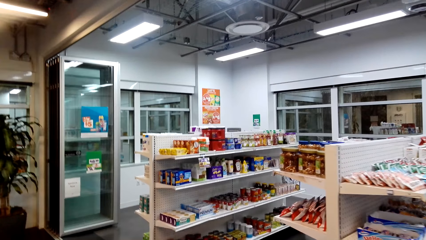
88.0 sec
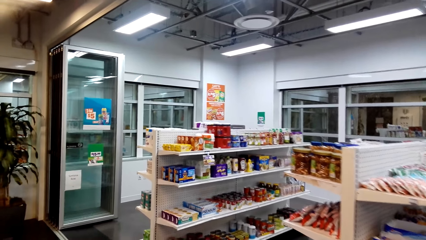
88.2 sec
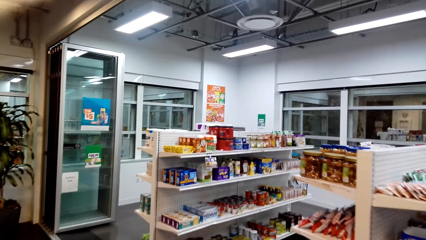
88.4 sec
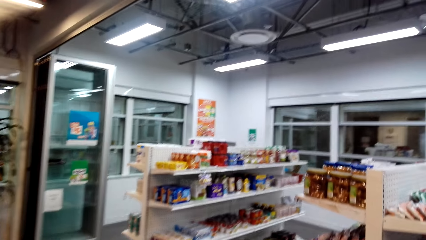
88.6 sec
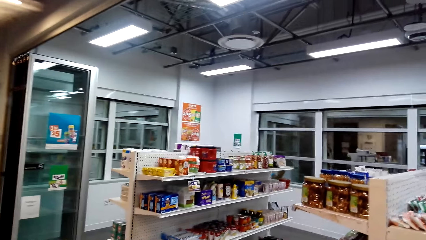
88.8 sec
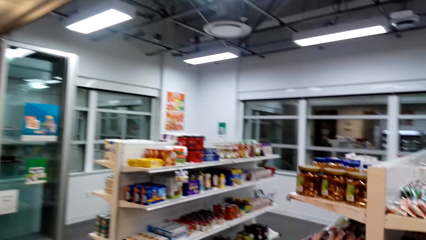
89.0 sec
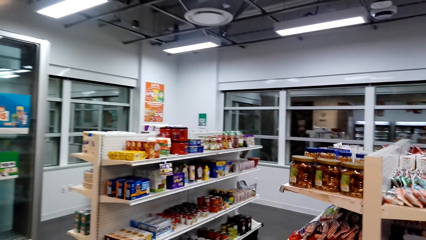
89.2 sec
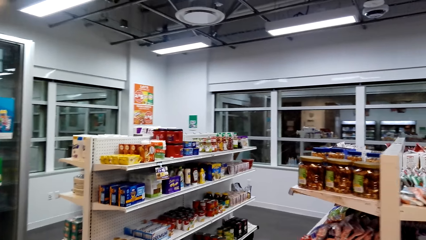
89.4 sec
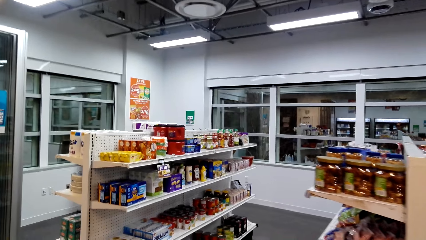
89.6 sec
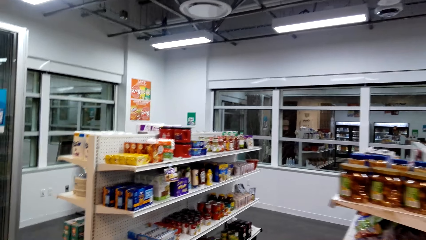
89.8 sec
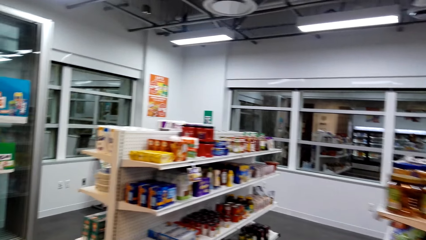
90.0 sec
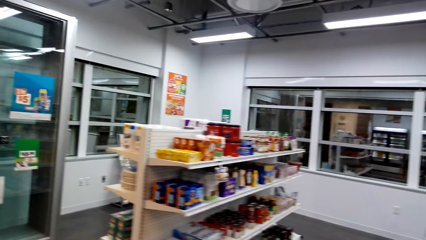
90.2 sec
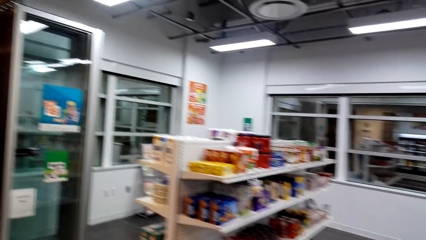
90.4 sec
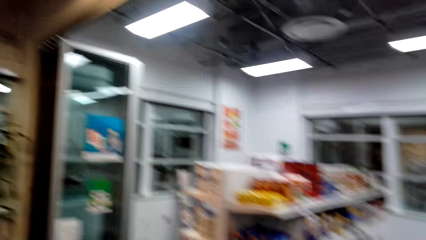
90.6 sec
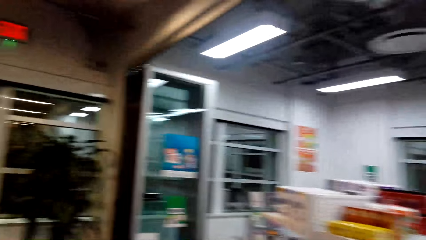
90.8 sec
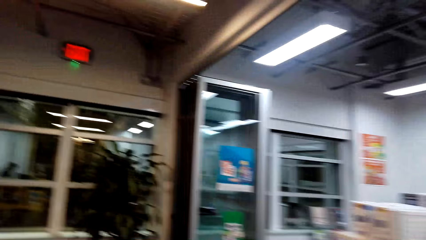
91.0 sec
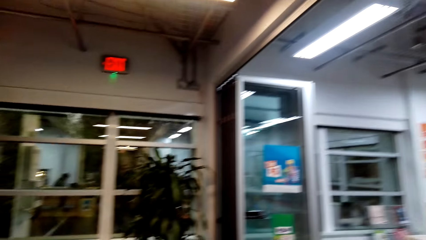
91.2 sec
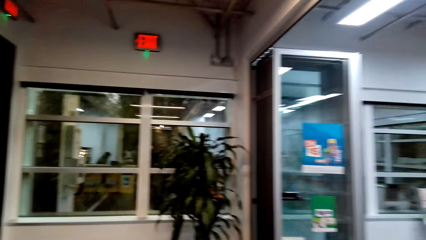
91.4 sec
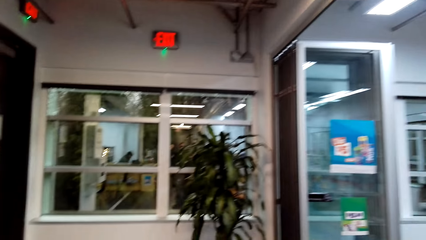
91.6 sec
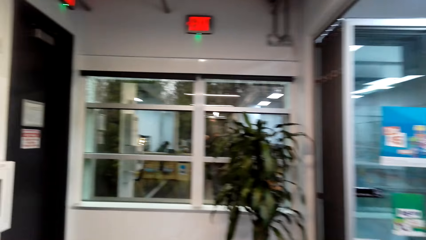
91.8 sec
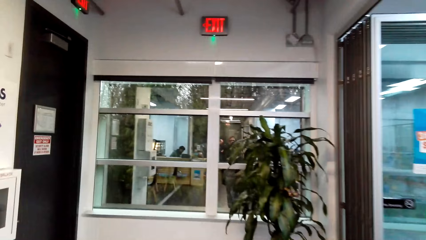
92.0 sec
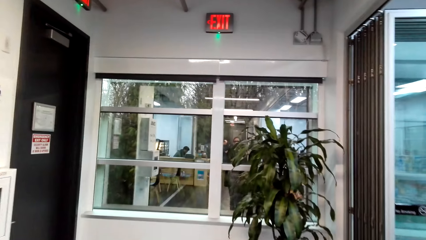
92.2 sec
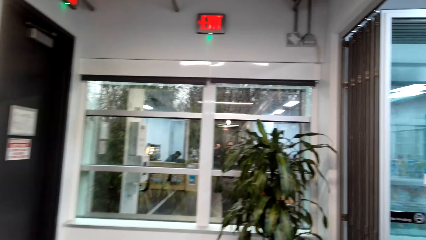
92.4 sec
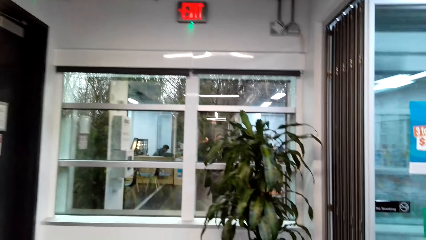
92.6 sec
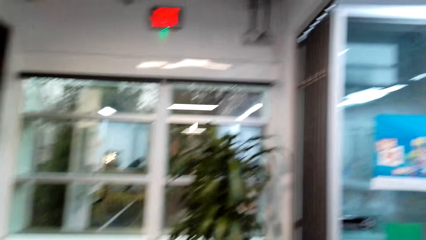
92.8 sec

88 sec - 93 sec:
The camera wearer walks around the supermarket.

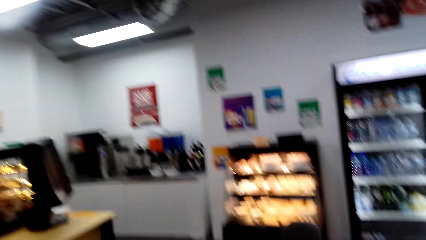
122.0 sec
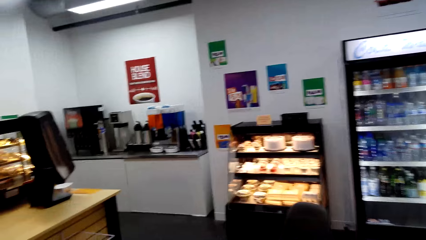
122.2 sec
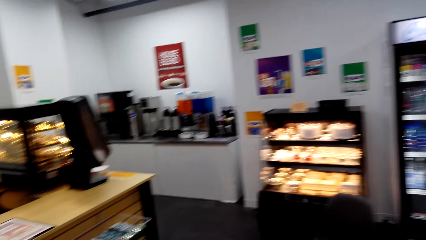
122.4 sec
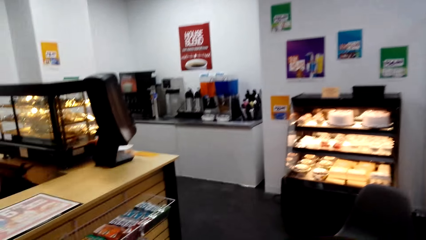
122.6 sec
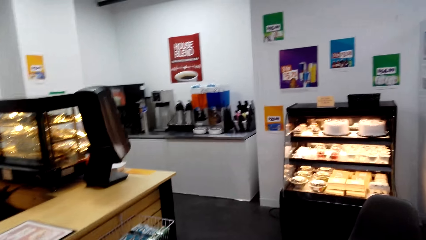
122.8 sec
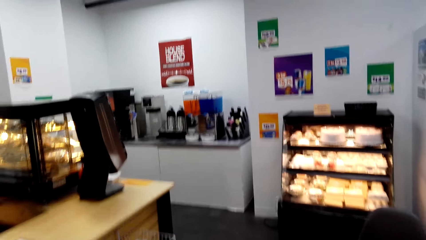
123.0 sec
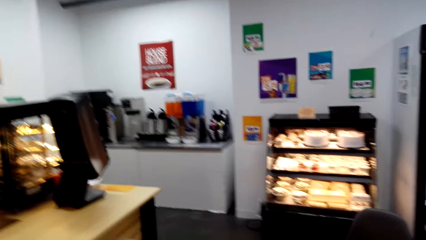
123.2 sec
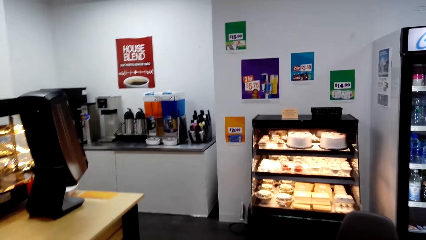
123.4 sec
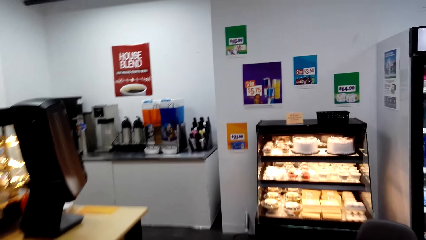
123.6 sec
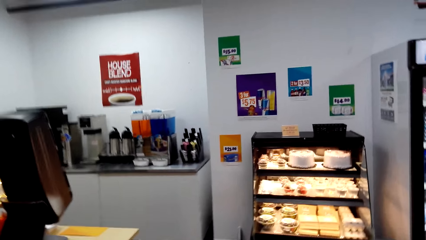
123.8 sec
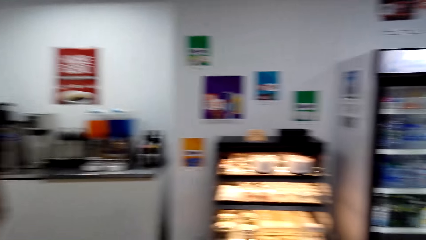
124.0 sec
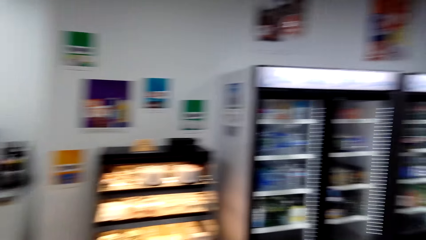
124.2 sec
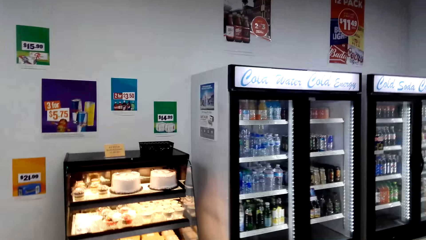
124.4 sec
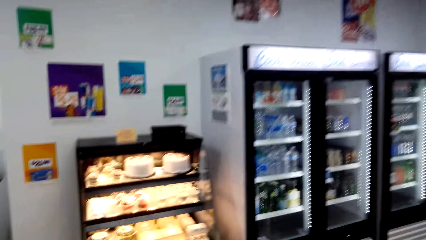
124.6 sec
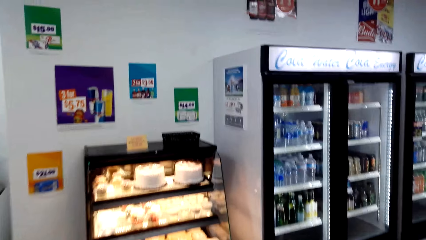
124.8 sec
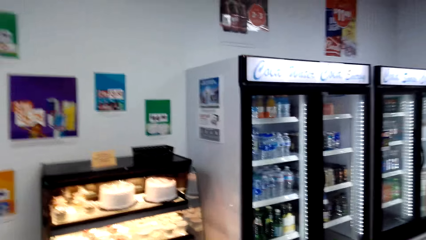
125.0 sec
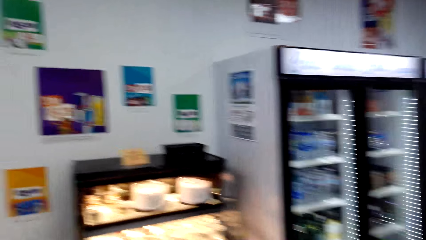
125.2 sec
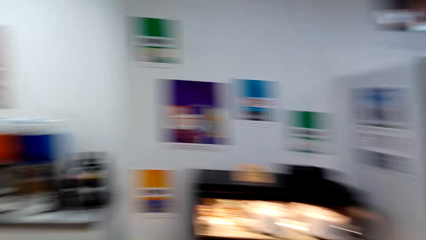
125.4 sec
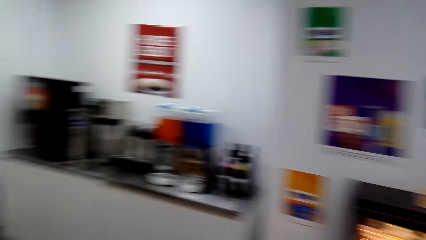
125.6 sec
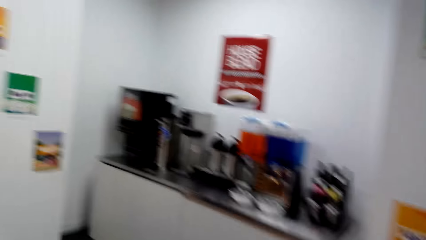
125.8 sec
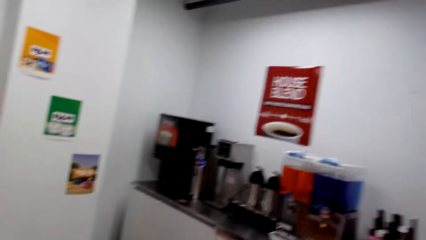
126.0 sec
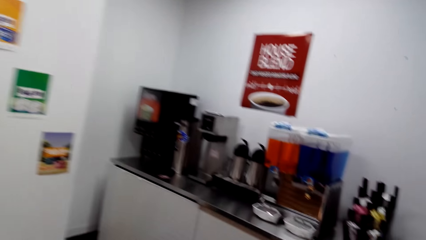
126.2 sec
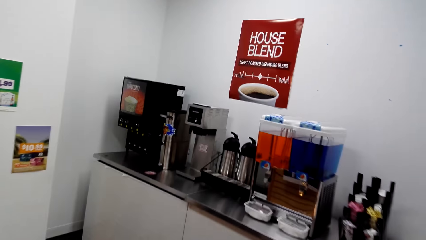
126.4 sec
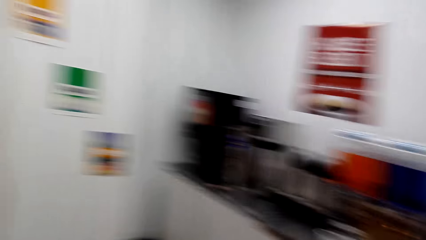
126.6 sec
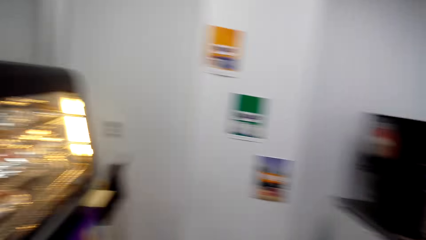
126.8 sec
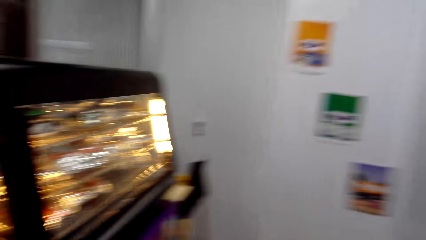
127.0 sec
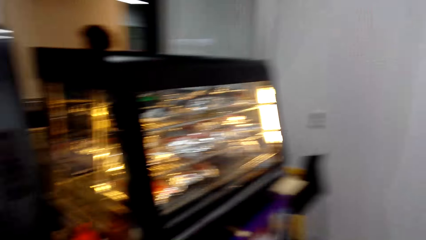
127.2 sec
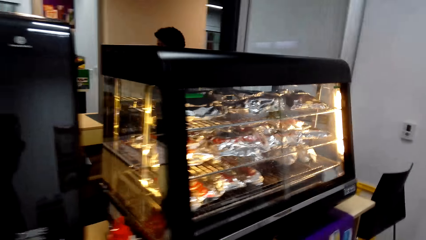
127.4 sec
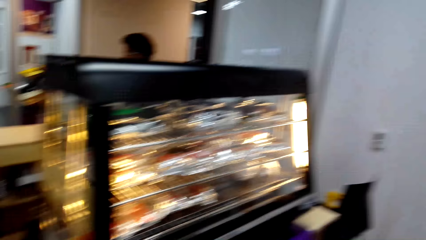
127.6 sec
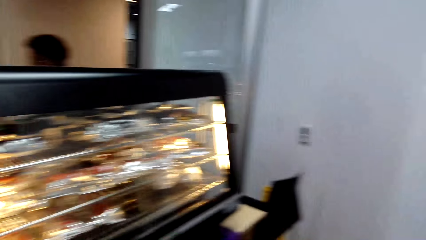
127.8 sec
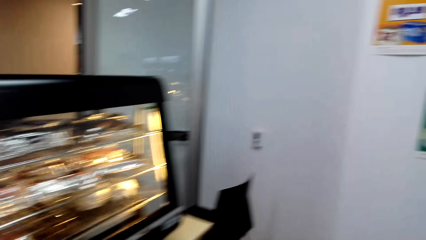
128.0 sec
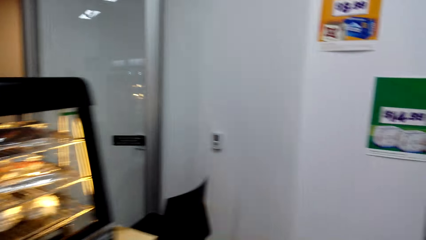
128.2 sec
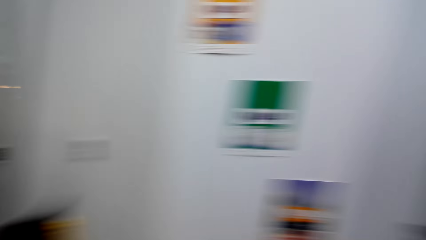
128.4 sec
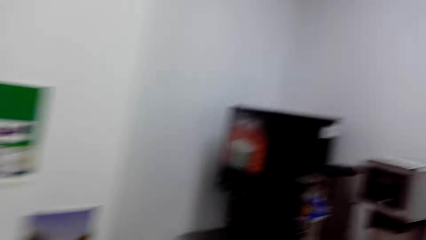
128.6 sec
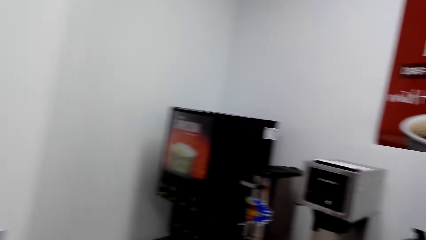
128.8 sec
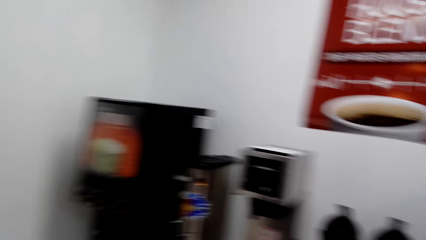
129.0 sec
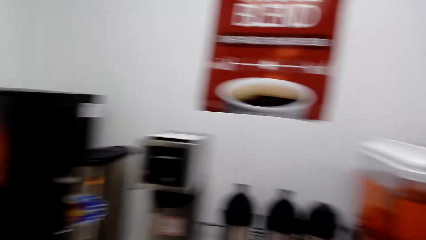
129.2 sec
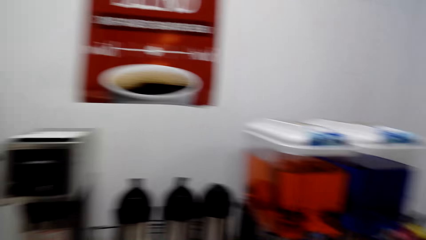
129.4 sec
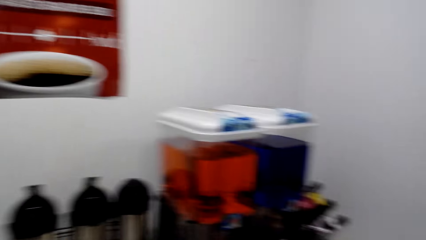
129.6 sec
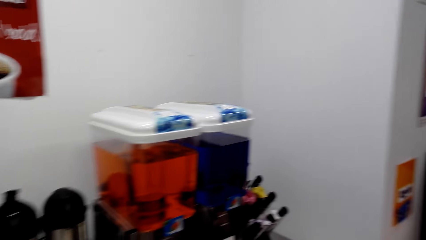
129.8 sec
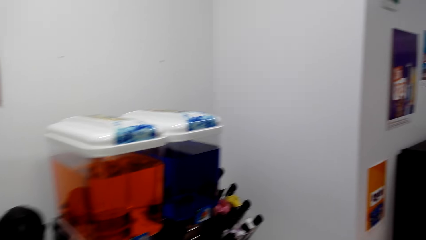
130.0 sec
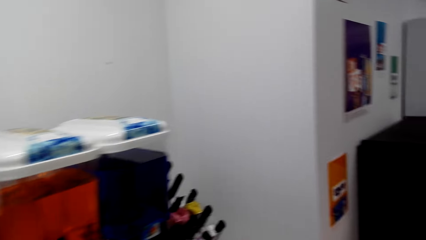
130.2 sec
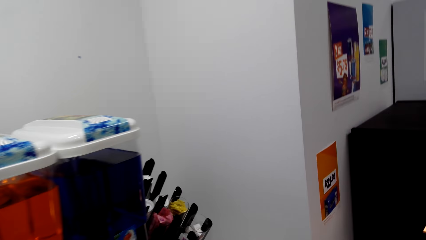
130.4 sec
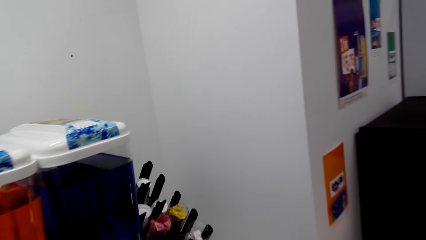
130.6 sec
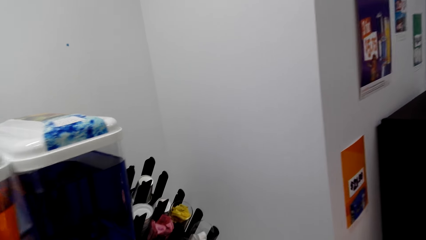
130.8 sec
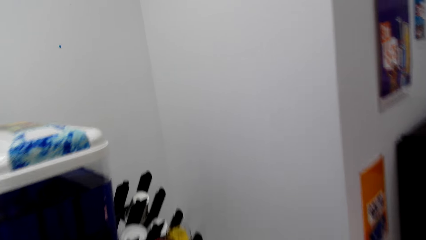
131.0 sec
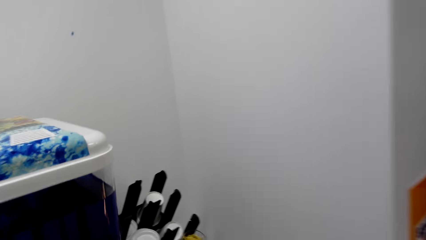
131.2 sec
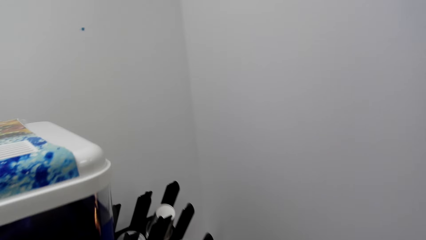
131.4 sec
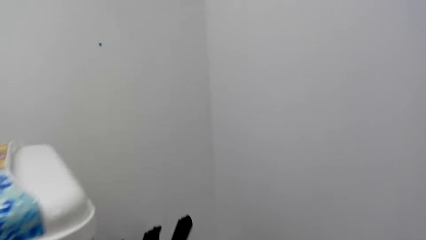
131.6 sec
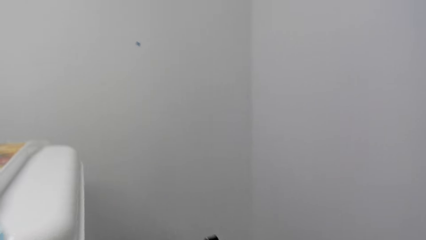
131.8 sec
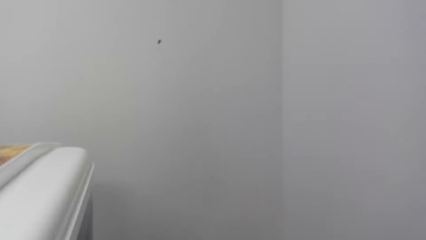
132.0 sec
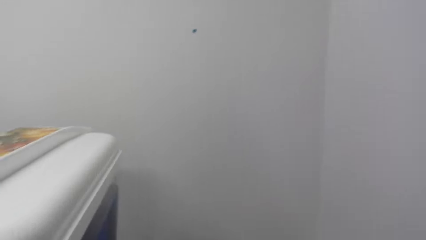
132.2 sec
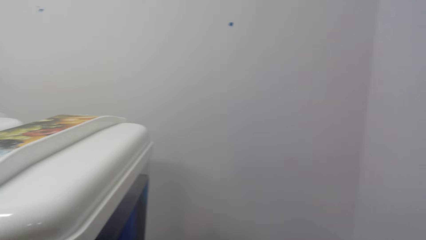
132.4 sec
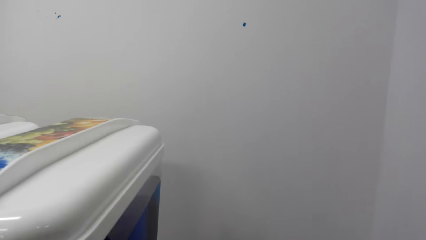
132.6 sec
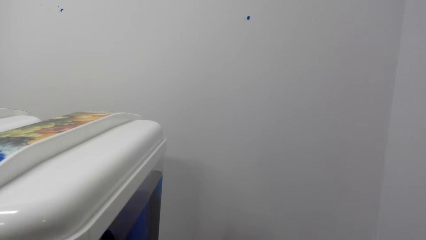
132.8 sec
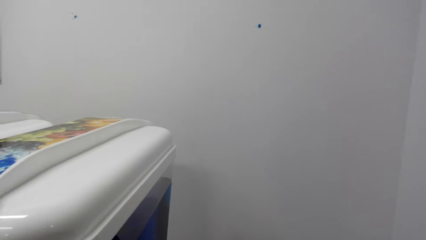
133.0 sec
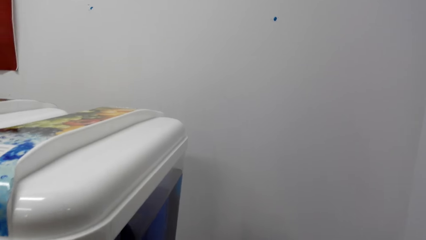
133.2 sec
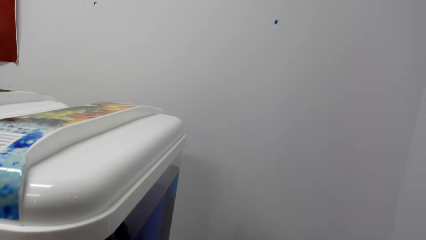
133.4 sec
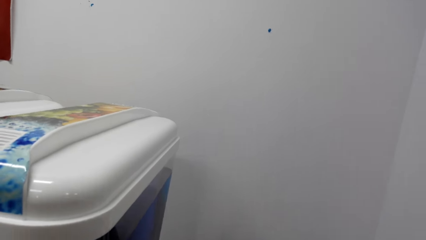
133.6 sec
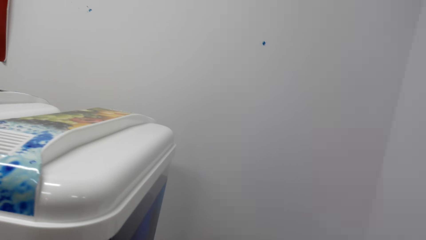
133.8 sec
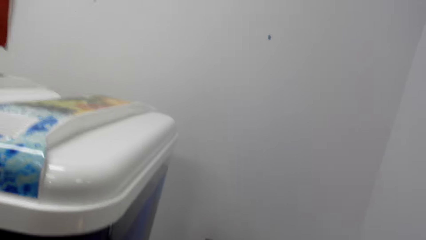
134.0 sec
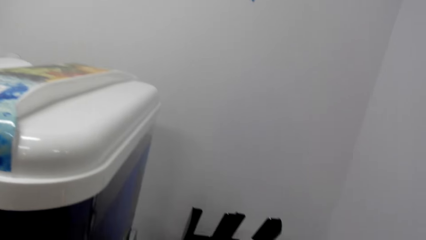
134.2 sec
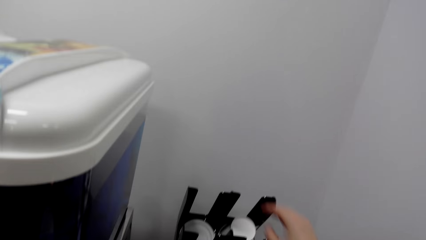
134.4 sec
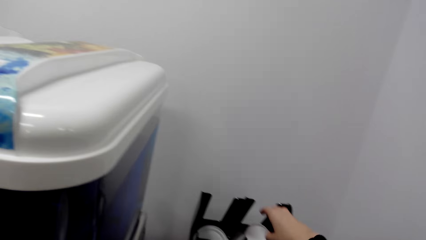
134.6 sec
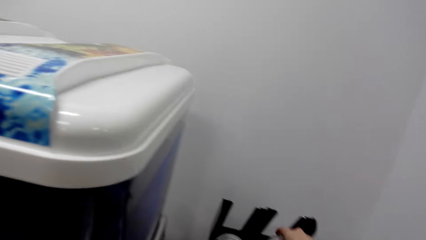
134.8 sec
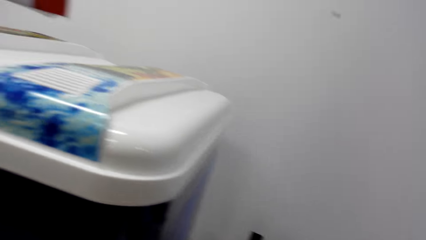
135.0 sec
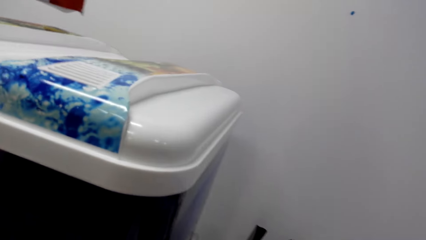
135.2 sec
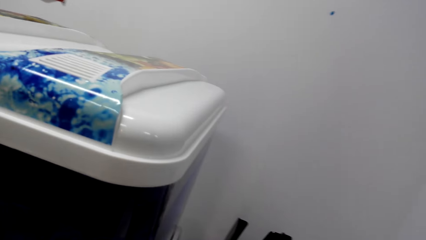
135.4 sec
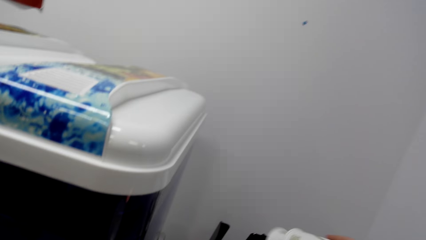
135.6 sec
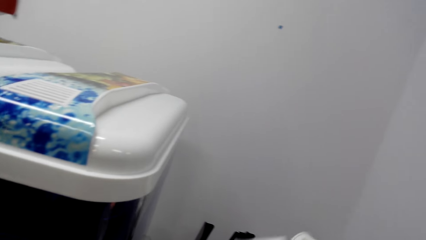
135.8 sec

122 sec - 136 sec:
The camera wearer converses with a man. They walk around the supermarket. They pick up the cup.
